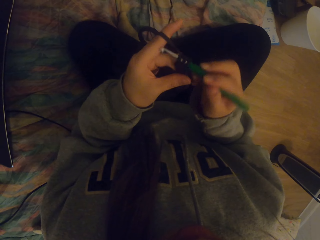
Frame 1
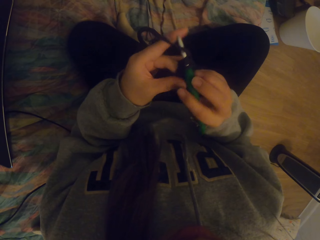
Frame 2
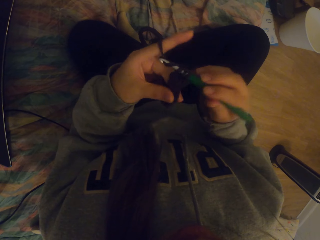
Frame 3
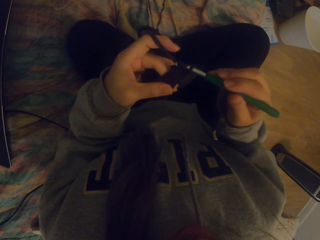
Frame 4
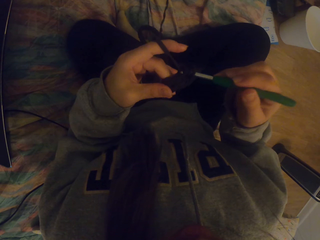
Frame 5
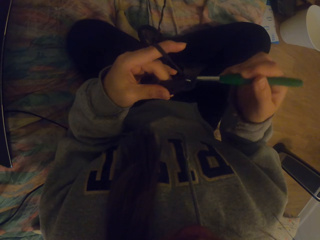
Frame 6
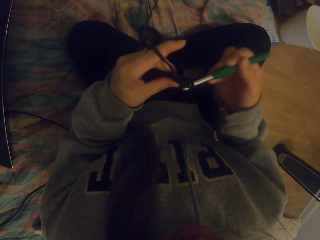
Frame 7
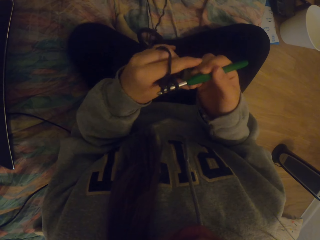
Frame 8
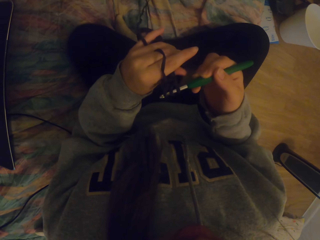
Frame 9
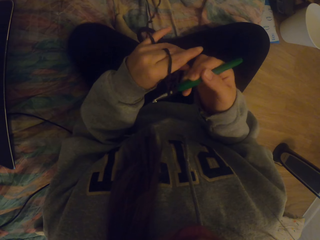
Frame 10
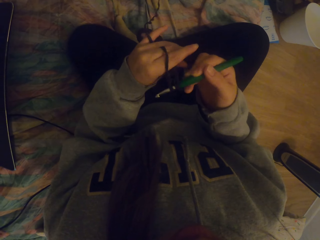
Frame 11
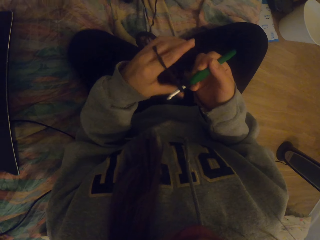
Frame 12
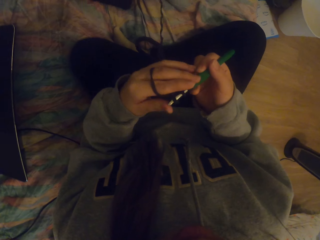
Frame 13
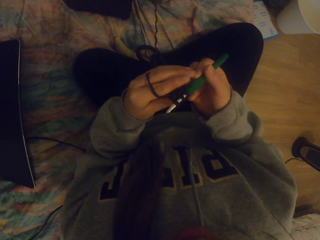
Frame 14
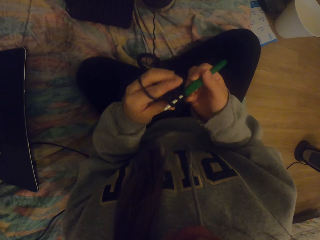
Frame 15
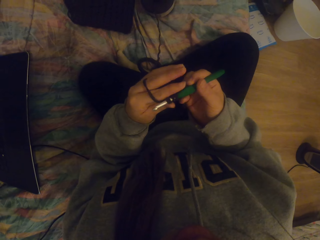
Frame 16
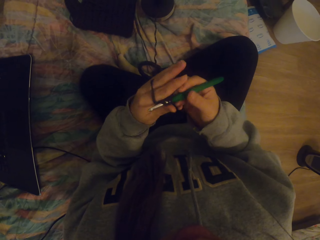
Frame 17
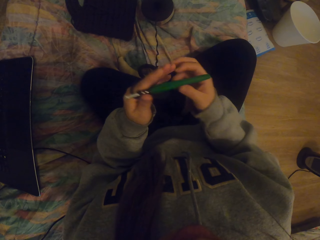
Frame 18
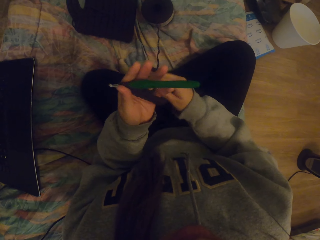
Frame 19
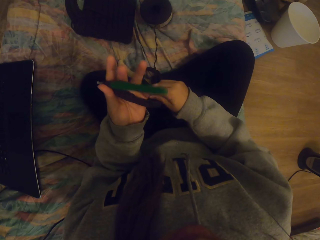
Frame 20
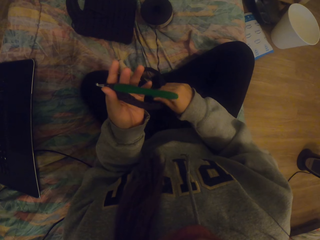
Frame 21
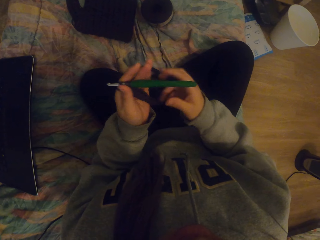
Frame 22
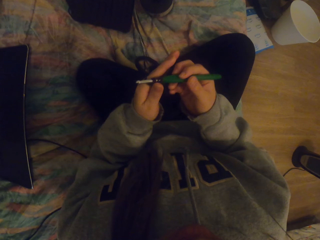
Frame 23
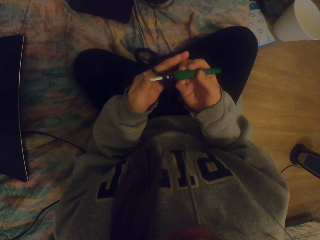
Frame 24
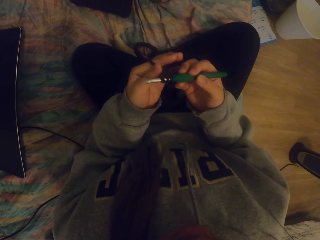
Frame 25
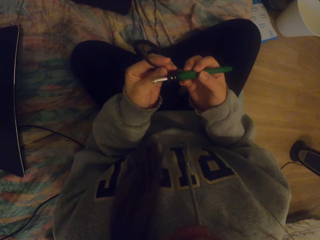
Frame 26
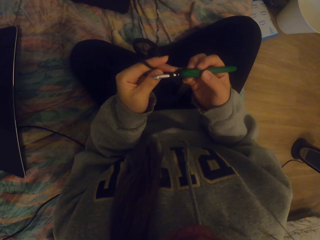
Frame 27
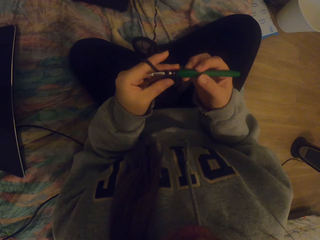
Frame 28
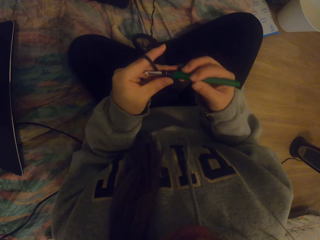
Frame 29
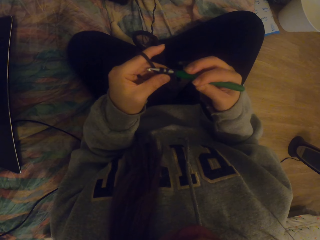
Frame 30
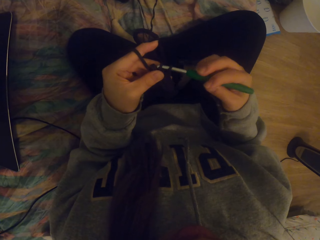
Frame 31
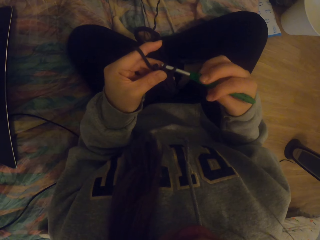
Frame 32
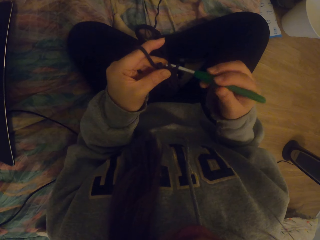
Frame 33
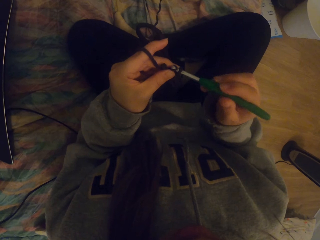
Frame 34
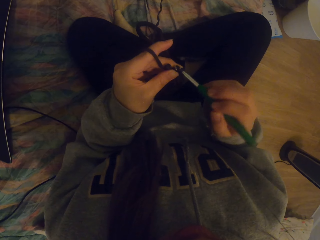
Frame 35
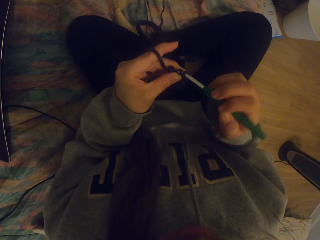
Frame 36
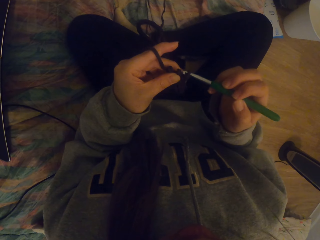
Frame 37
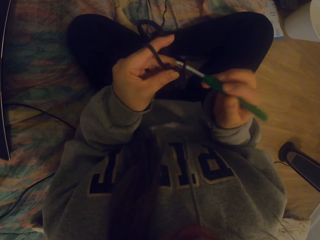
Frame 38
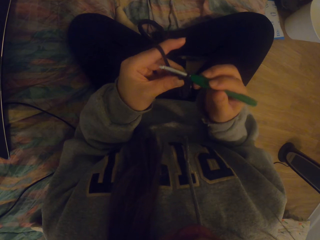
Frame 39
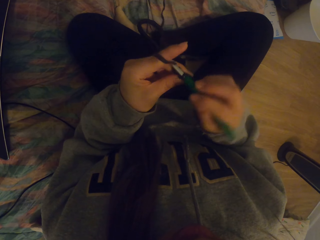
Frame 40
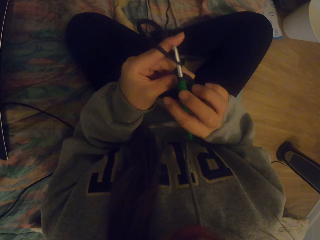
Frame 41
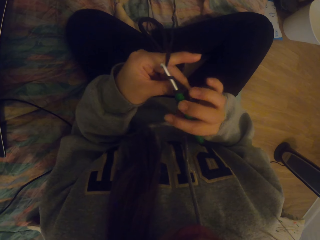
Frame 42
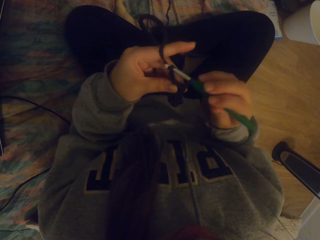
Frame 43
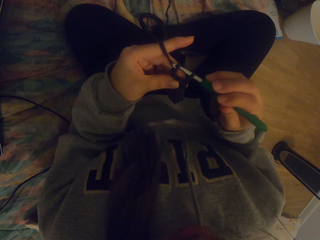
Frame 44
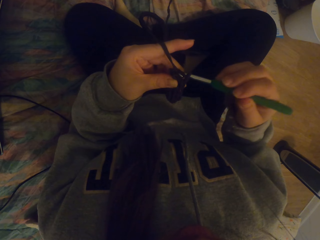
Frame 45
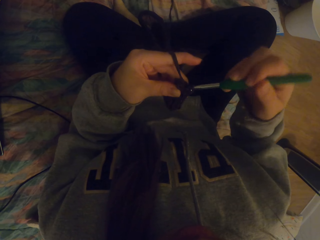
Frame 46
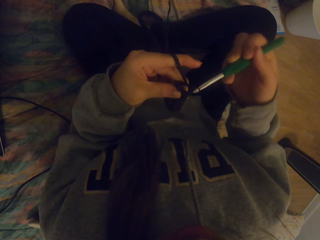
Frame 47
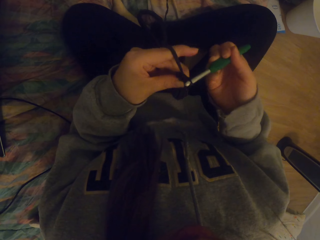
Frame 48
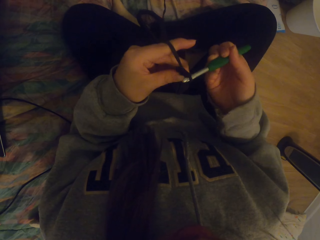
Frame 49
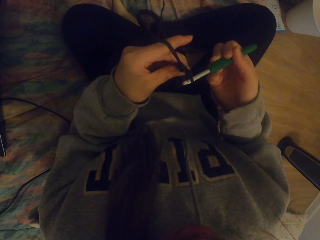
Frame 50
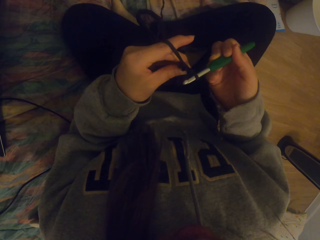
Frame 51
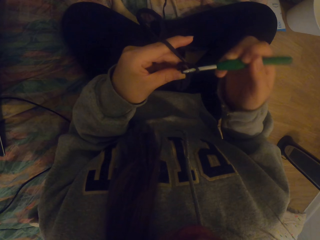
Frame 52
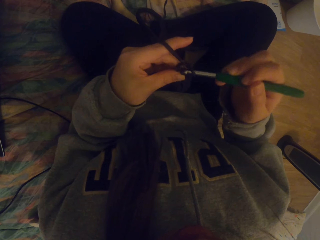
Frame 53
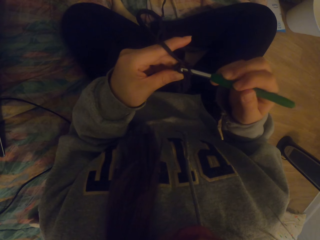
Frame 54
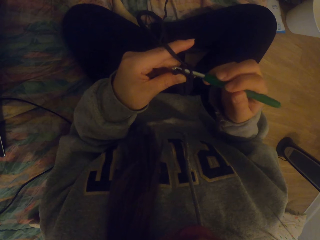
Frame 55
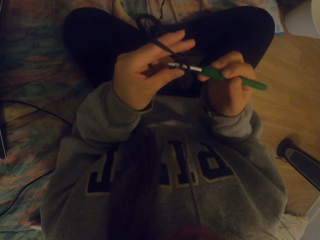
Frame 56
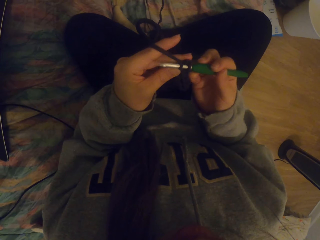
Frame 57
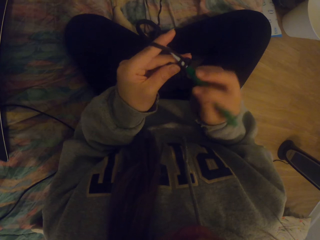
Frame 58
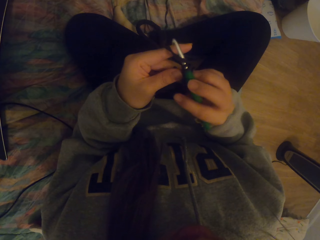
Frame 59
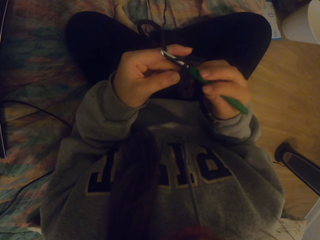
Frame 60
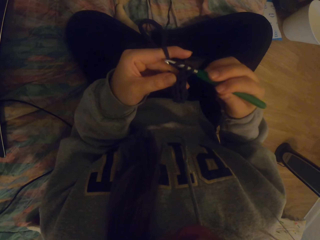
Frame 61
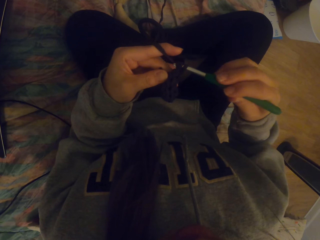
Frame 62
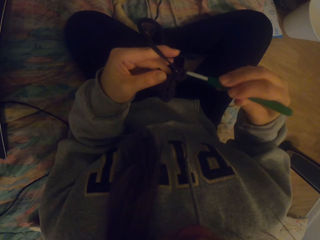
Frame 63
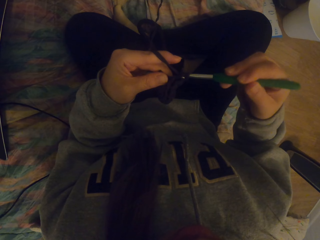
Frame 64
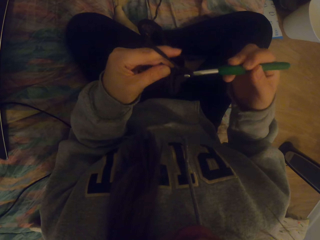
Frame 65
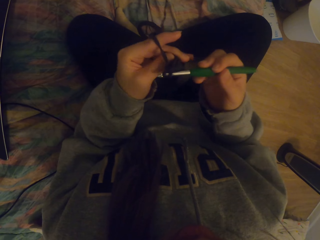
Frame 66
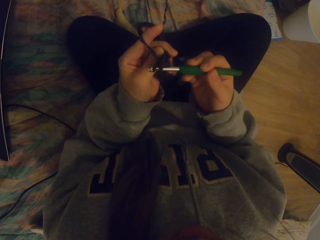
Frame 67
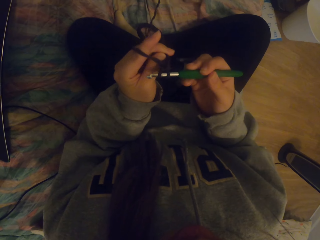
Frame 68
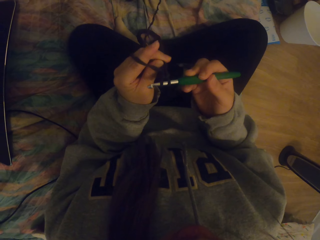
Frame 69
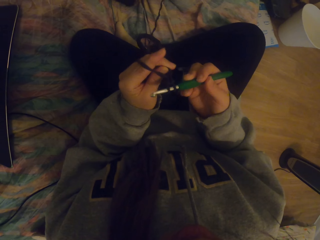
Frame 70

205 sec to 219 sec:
The camera wearer straightens the knitted fabric on the crochet. They pull the thread with the right hand. They crochet the fabric with a crochet hook.

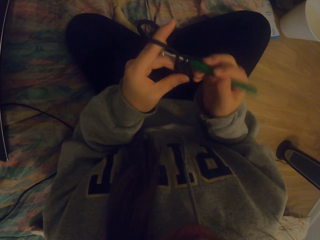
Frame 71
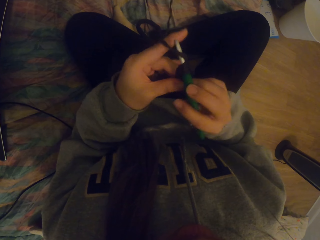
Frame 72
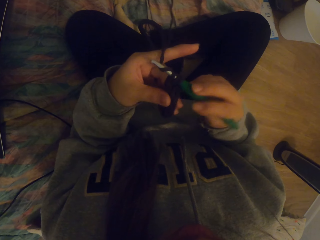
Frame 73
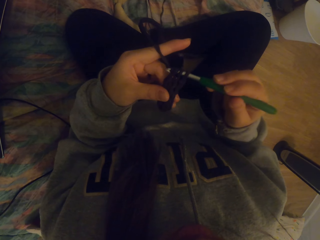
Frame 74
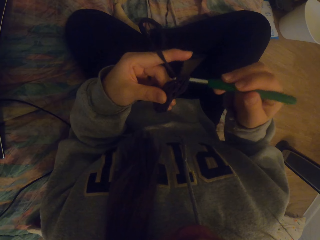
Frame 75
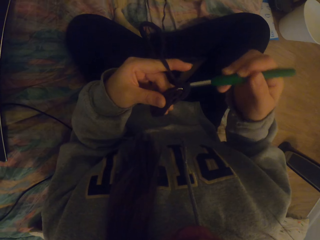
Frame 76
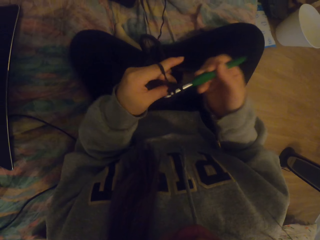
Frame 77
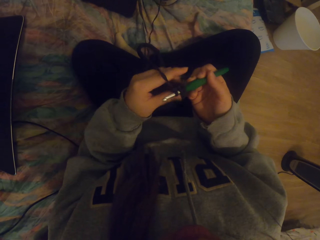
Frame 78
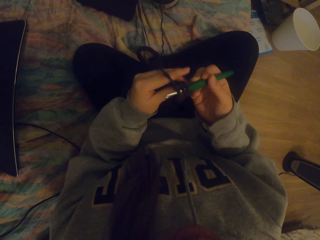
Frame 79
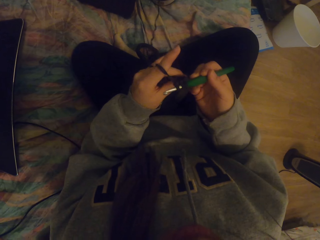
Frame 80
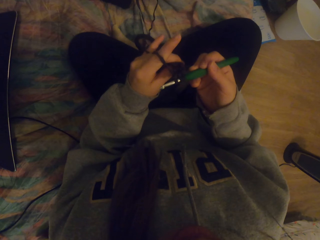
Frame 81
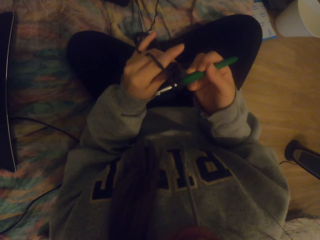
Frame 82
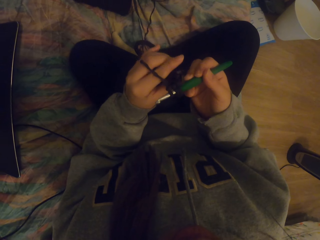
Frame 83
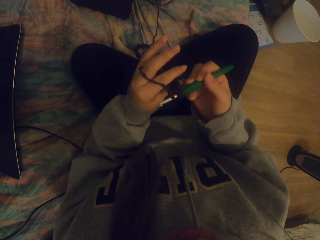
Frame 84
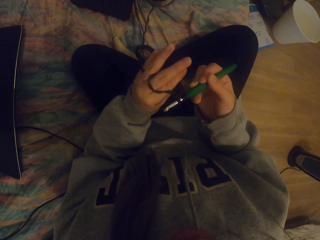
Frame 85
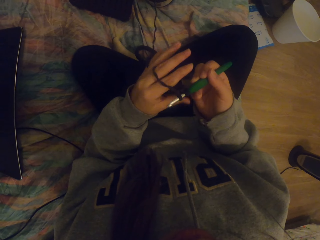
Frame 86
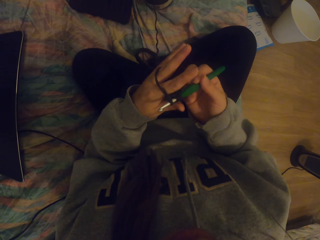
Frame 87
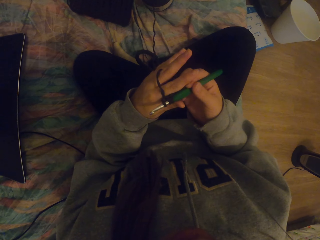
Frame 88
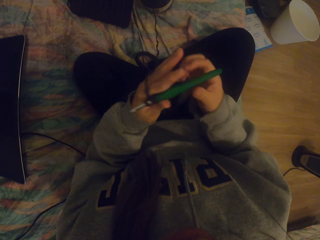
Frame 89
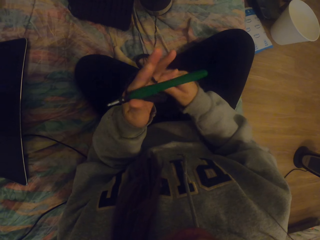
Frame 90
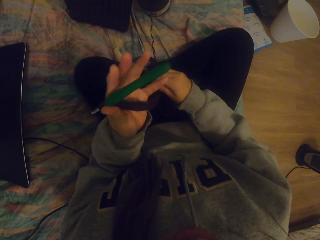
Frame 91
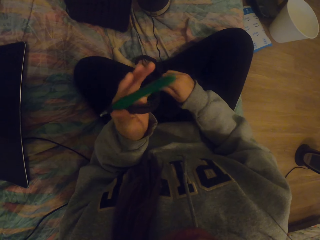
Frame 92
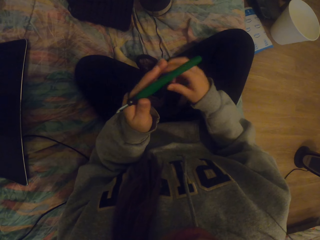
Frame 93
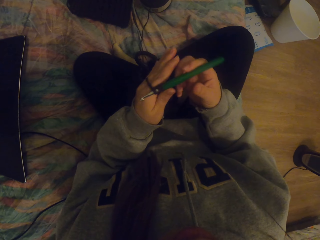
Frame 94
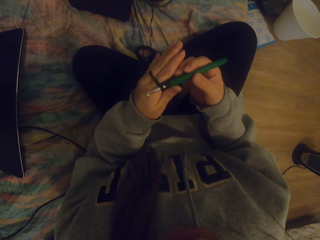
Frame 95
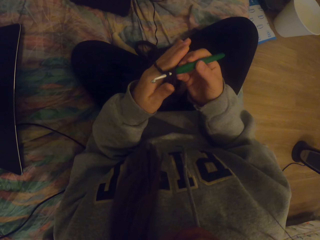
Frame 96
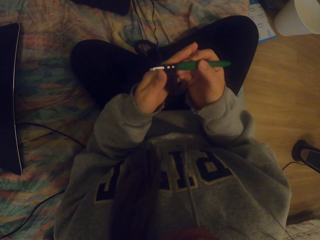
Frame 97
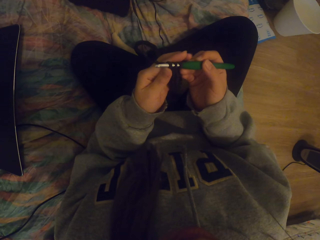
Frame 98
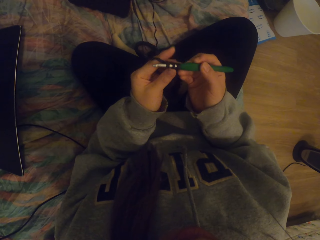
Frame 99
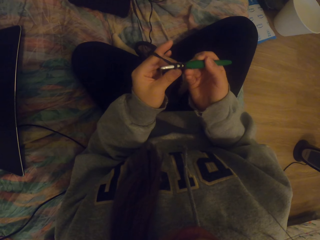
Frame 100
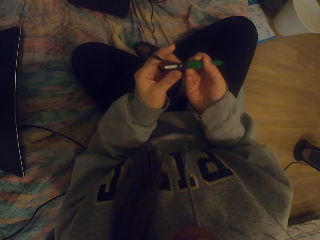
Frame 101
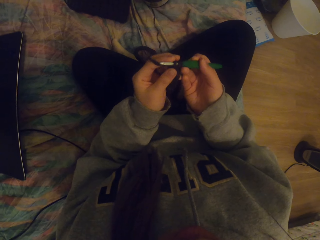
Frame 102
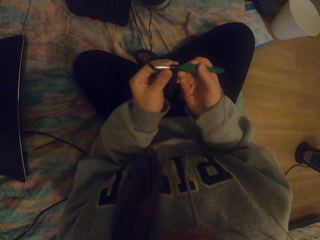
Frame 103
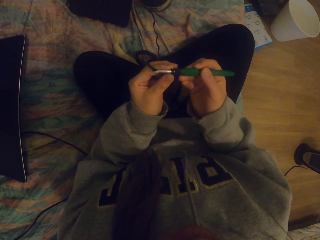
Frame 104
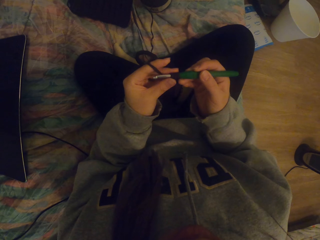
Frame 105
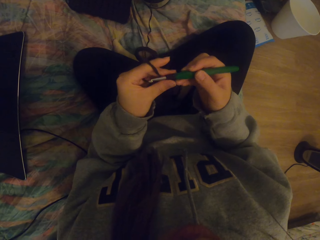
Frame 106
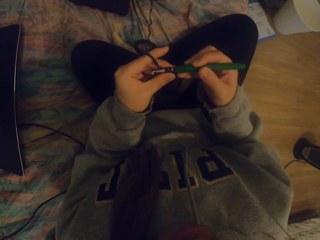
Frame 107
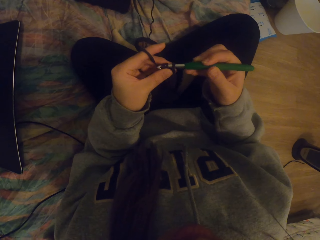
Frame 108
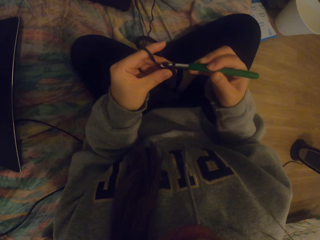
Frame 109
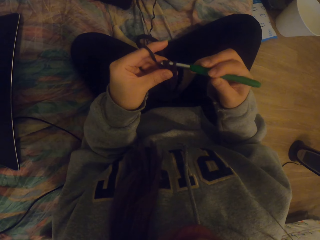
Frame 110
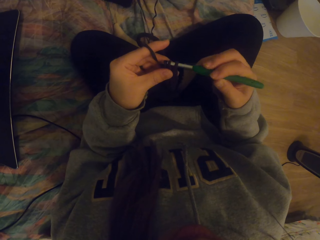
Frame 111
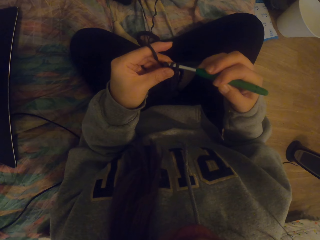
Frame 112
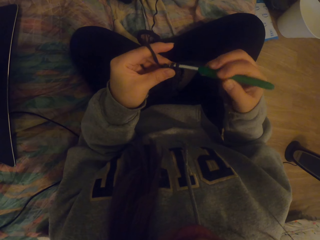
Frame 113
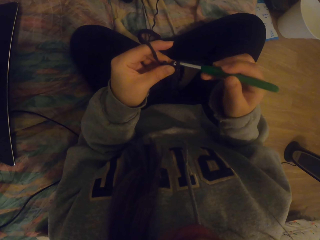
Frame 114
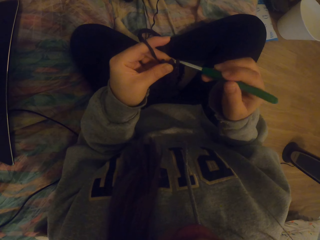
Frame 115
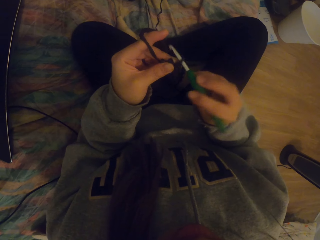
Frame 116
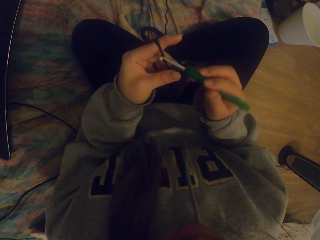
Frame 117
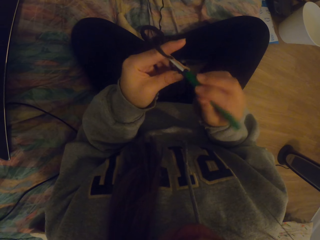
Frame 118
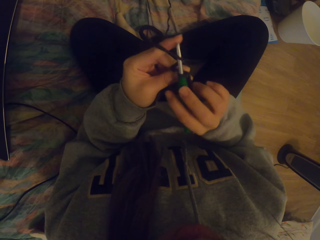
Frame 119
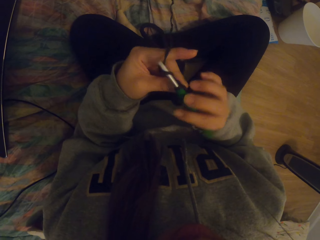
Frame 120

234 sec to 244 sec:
The camera wearer straightens the knitted fabric on the crochet. They pull the thread with the right hand. They crochet with a crochet hook.
